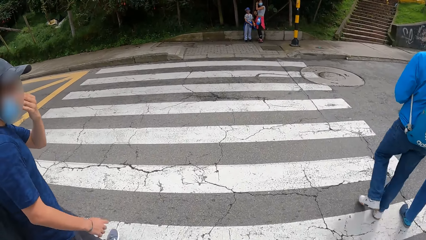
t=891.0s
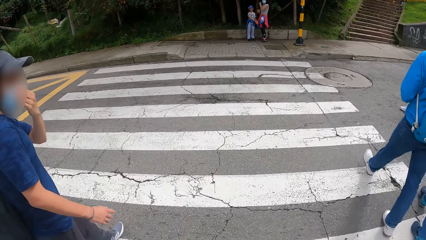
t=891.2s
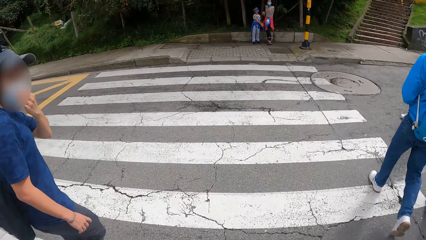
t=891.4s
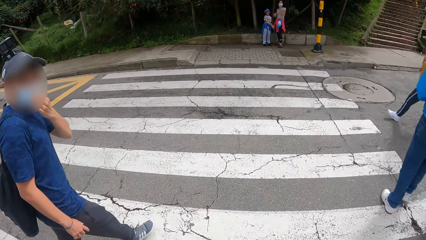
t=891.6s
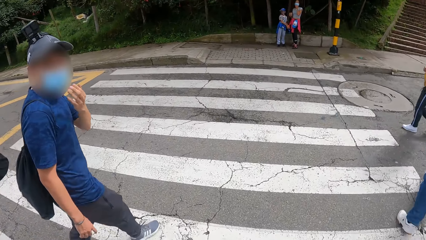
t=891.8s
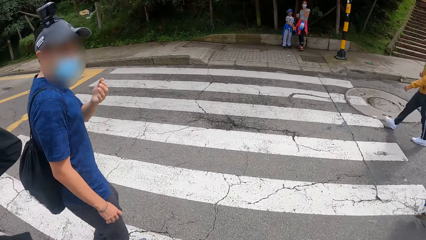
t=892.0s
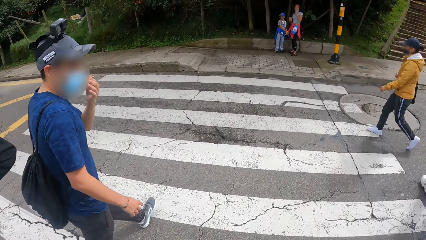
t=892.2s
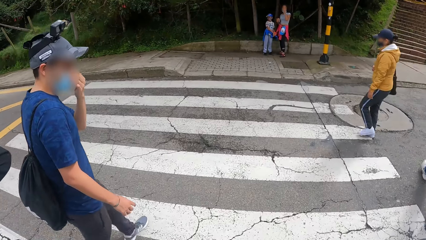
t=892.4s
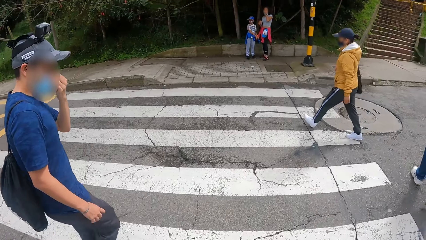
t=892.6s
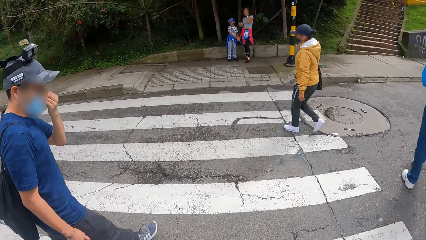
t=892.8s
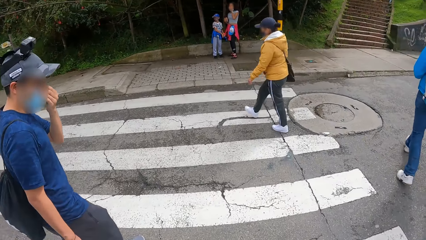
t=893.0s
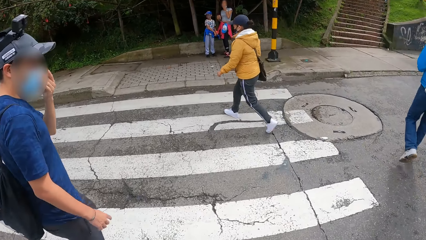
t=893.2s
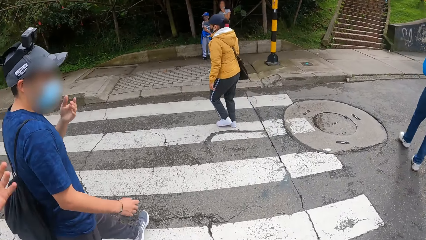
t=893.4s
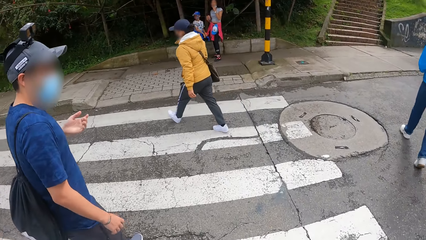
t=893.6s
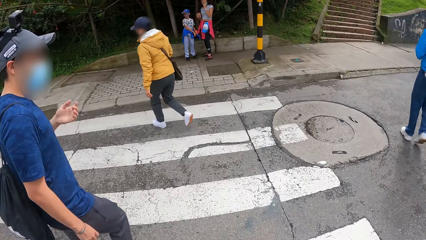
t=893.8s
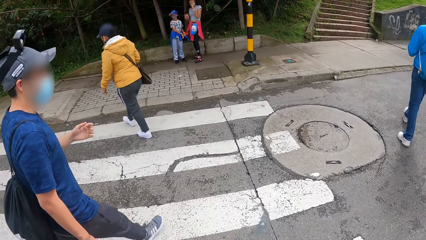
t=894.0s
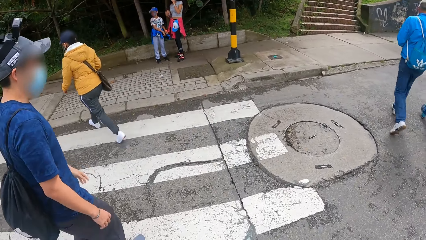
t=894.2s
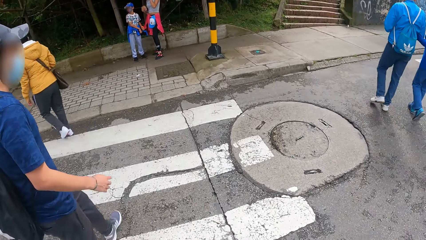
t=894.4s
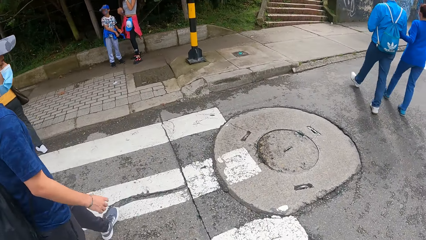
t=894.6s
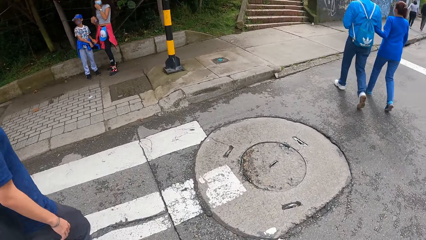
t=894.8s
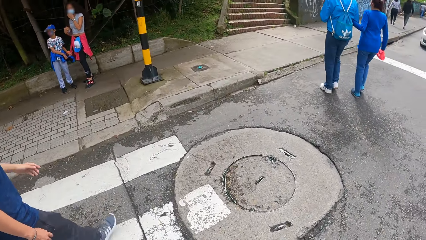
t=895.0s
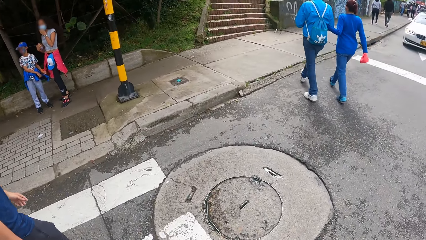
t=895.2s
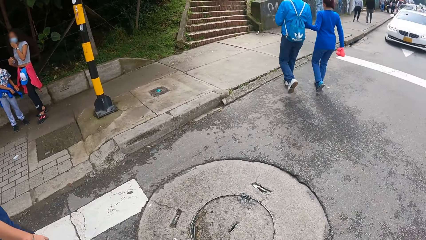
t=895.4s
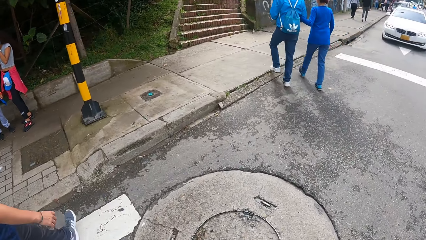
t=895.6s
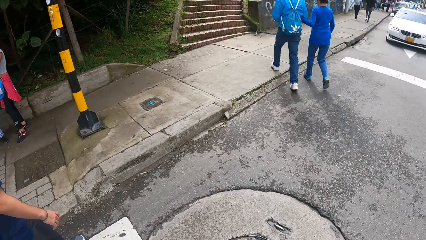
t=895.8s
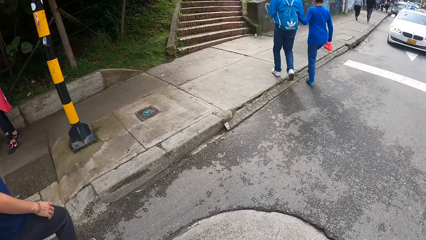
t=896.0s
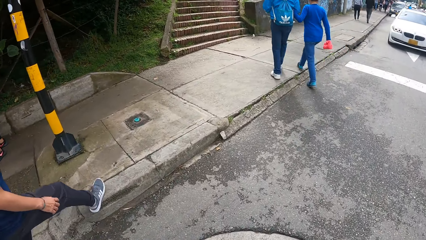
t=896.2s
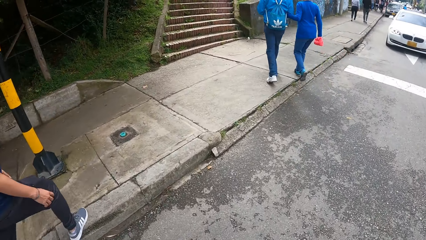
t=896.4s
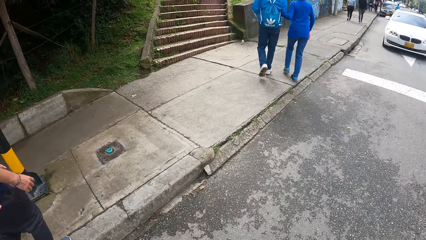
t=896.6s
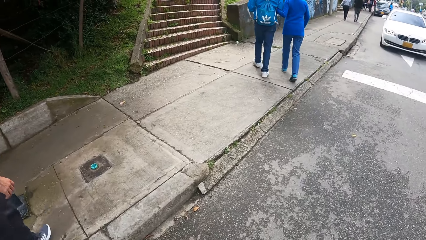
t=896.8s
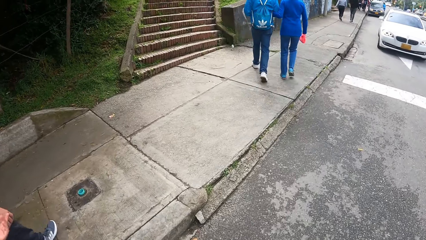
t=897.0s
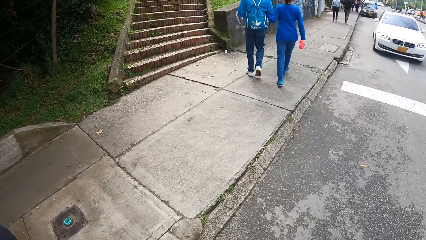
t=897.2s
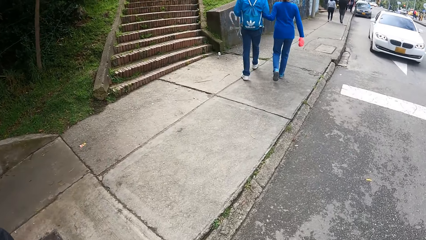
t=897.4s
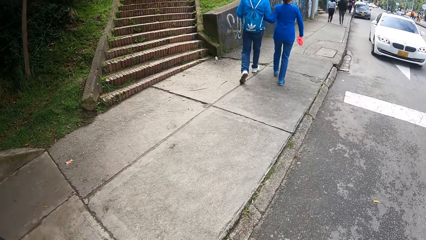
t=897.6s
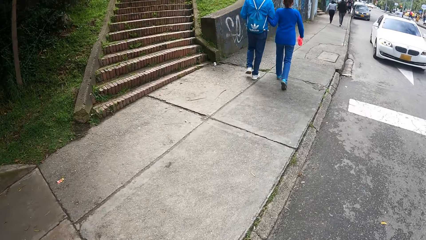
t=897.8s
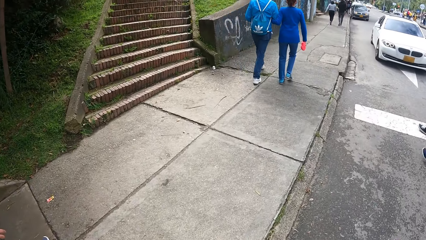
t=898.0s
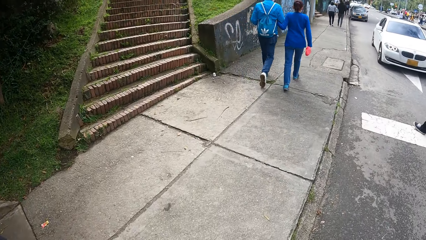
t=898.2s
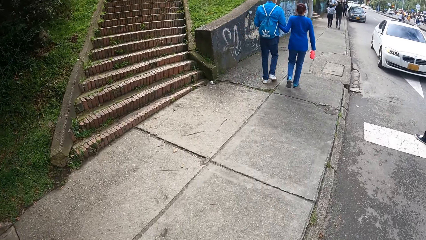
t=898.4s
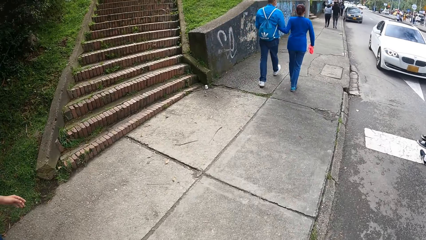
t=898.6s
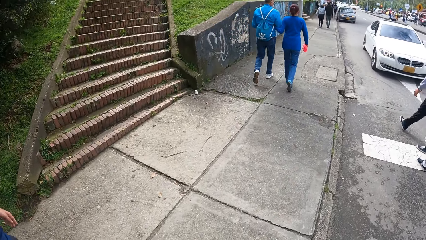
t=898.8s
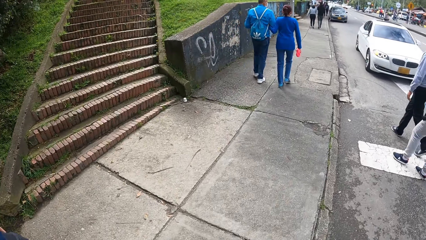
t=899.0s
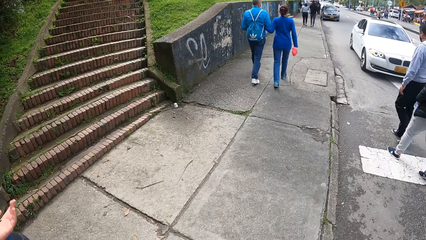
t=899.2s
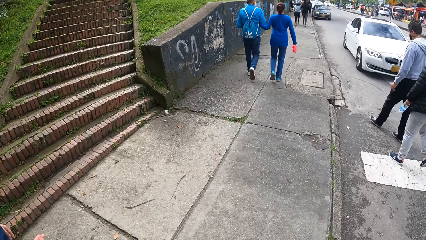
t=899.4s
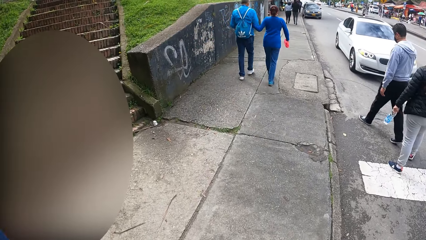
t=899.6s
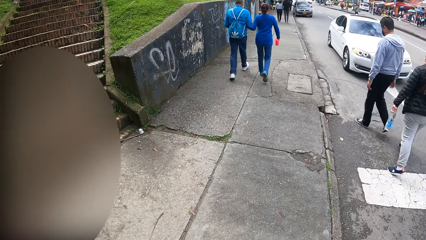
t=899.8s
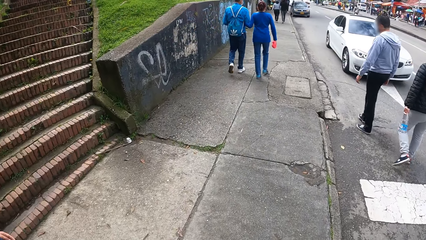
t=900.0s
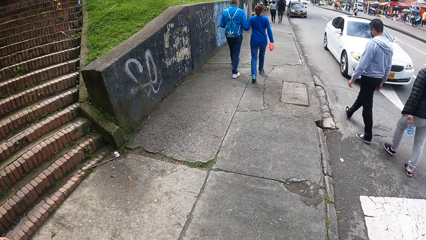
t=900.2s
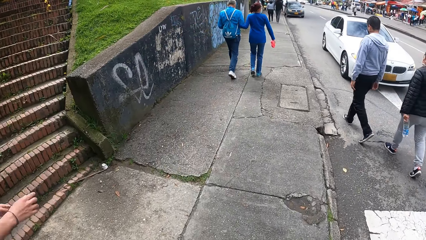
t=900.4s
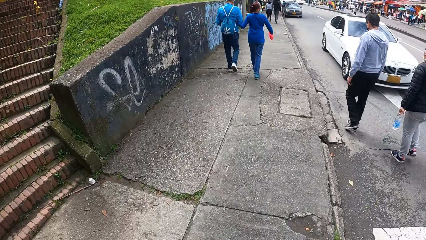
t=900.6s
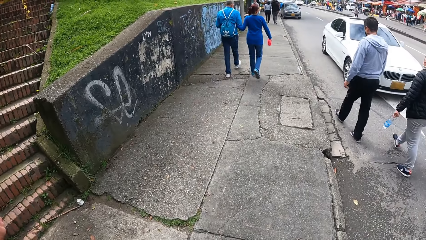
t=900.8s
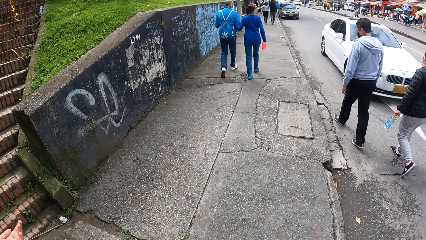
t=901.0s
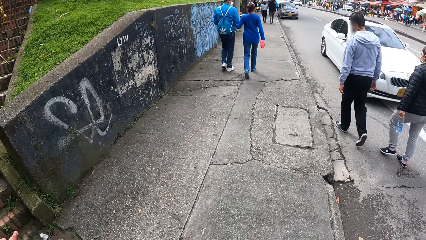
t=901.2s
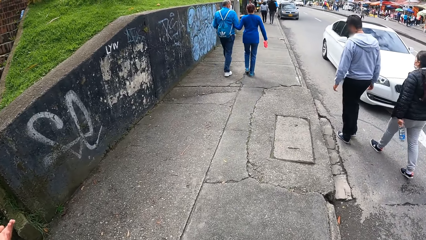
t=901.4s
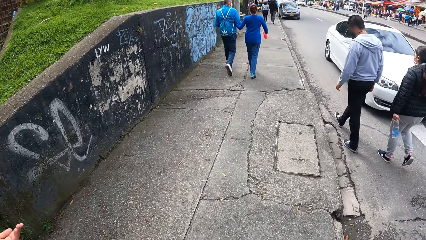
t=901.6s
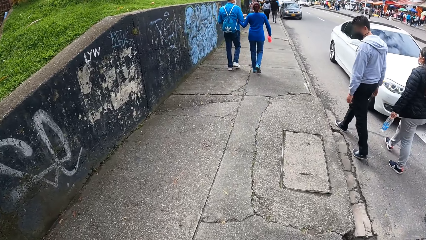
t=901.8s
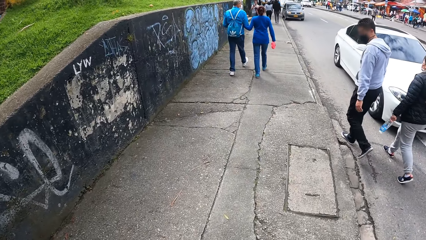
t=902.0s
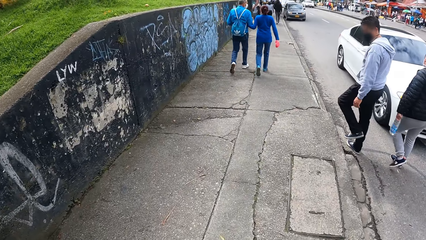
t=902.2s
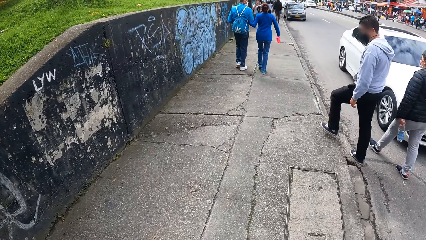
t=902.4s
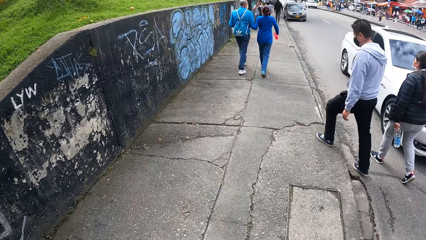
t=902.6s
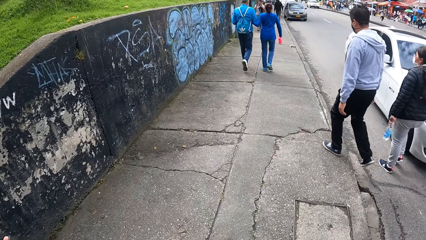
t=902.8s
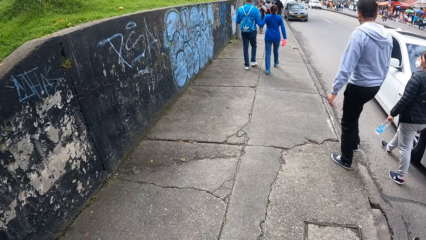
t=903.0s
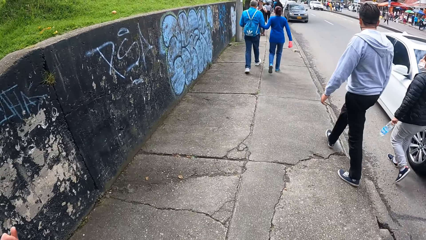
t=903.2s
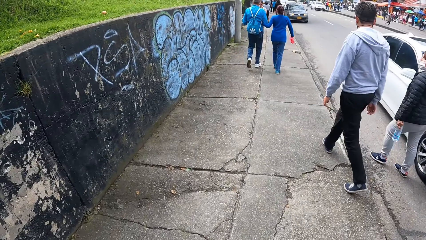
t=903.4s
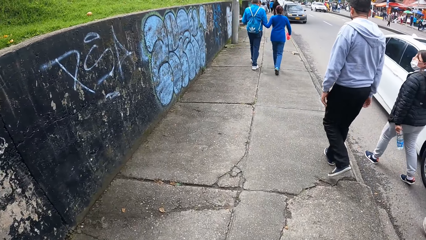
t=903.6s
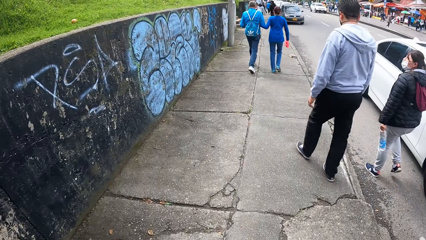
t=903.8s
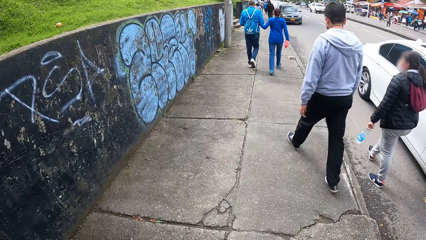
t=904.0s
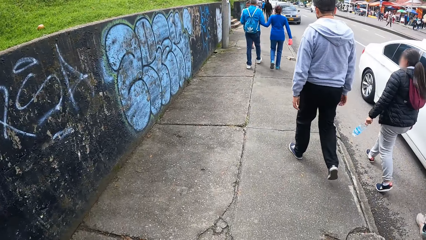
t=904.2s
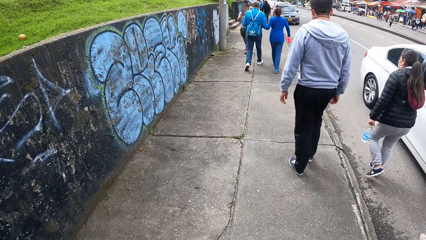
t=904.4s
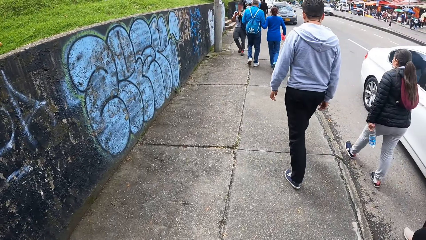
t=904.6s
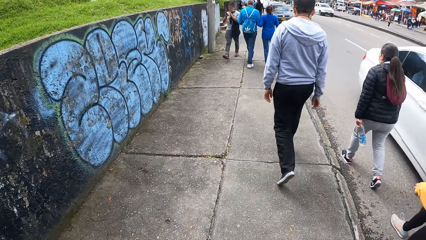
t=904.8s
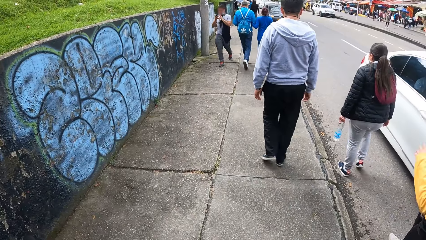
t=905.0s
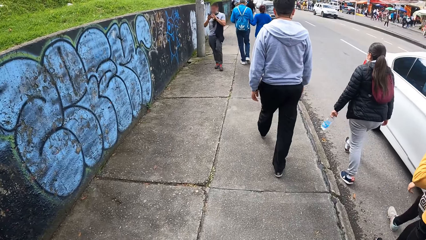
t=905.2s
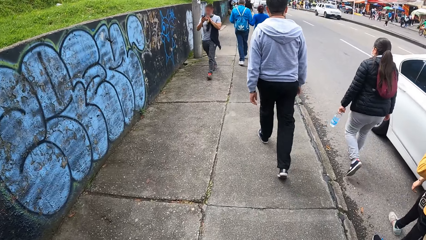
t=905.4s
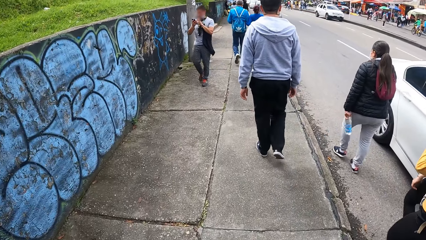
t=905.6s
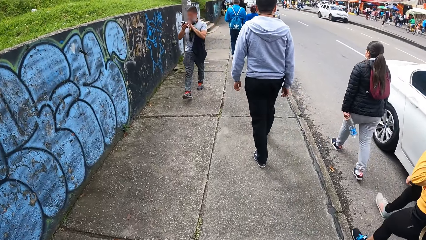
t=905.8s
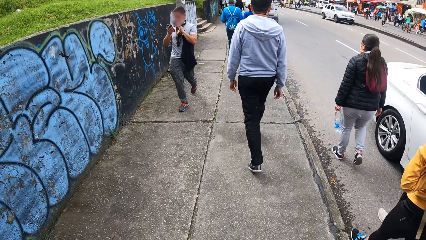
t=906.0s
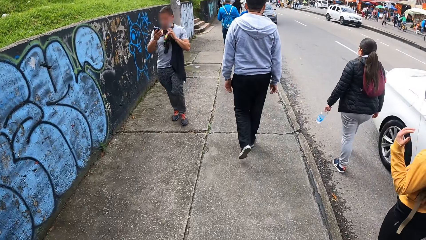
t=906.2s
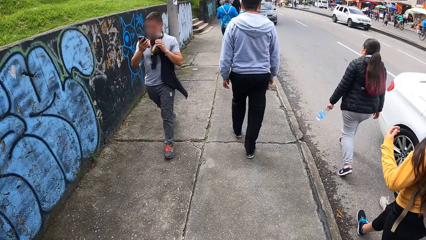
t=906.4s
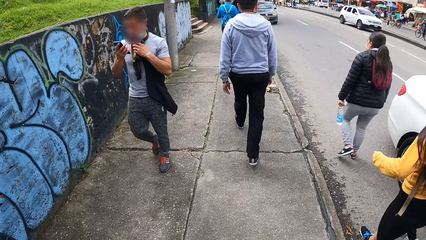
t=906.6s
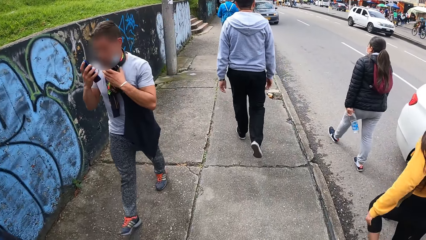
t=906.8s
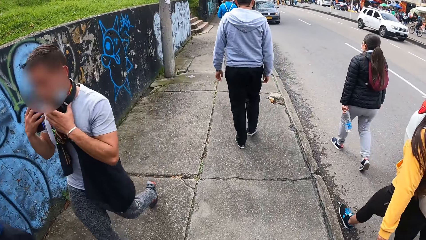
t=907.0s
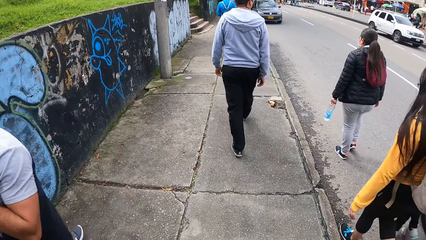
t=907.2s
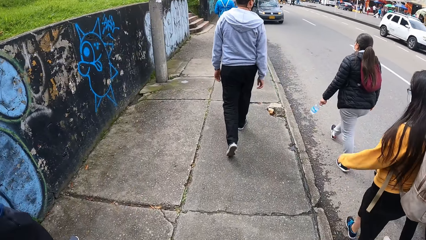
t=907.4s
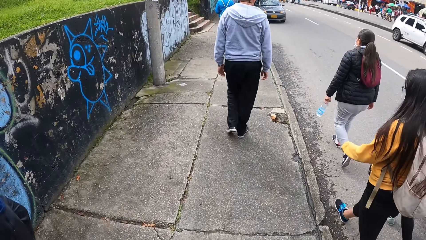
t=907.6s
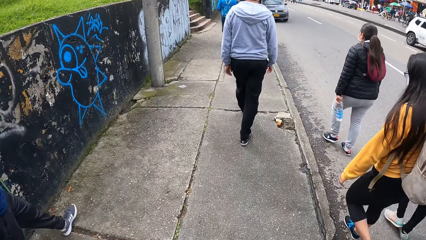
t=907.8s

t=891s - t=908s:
The camera wearer walks across the road. A man walks on the roadside. The camera wearer climbs onto another sidewalk across the road. They walk on the roadside.
